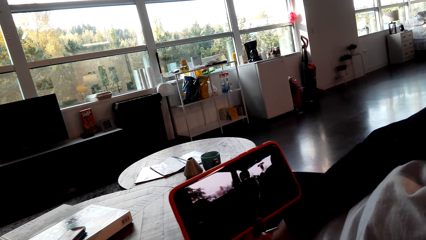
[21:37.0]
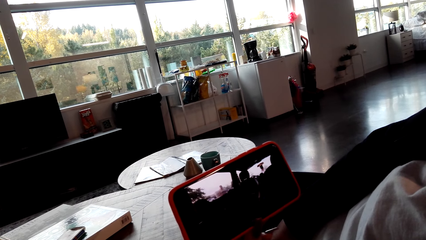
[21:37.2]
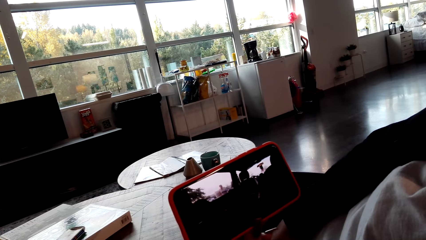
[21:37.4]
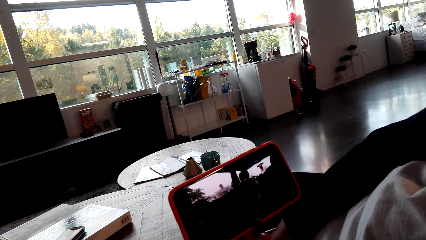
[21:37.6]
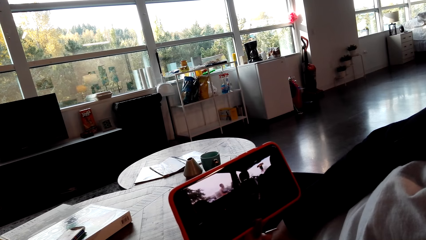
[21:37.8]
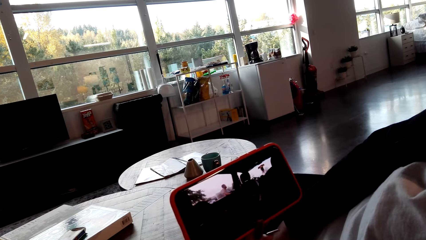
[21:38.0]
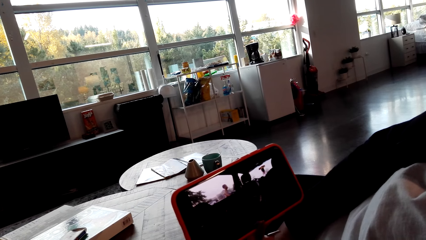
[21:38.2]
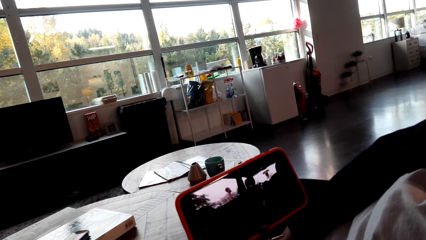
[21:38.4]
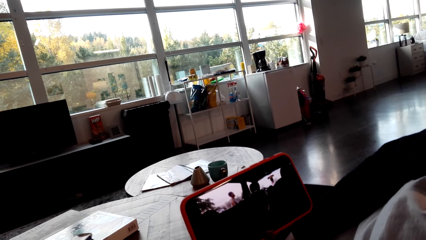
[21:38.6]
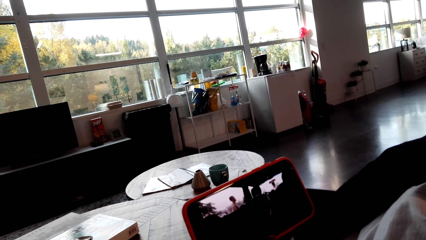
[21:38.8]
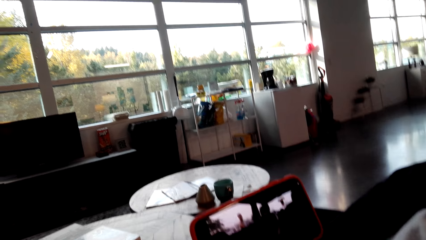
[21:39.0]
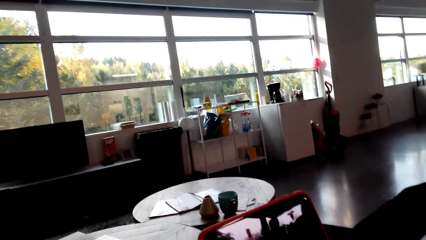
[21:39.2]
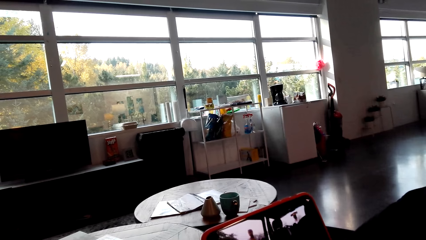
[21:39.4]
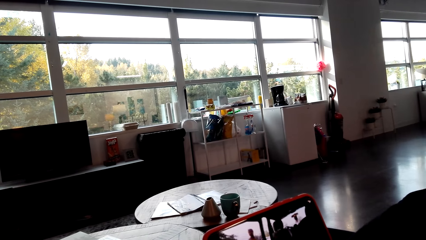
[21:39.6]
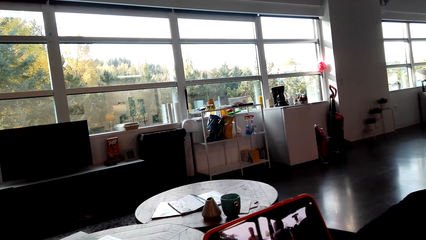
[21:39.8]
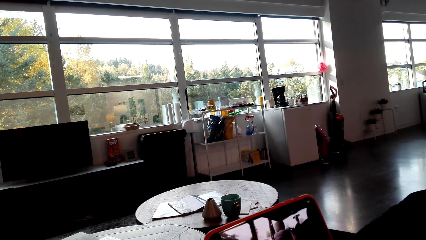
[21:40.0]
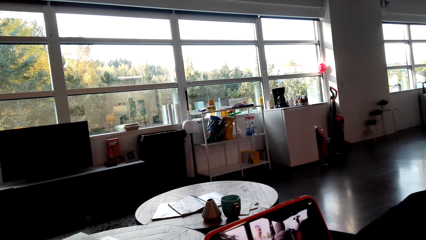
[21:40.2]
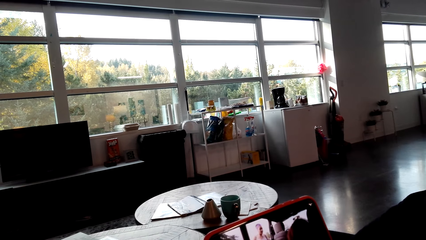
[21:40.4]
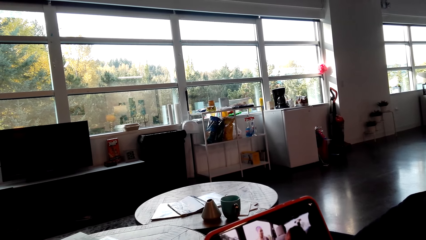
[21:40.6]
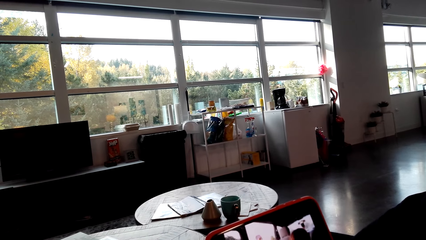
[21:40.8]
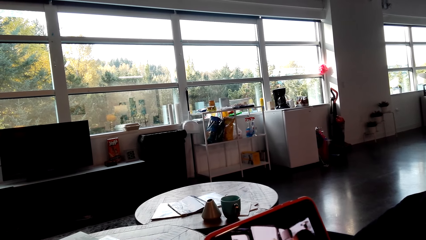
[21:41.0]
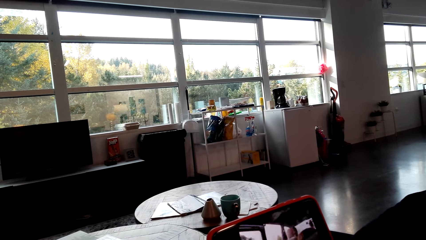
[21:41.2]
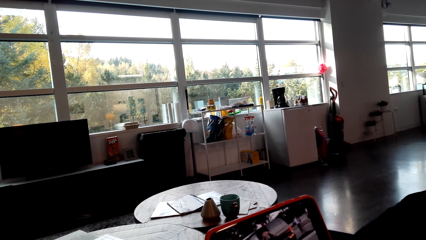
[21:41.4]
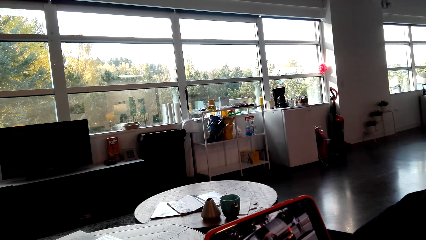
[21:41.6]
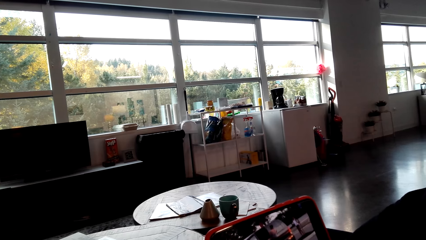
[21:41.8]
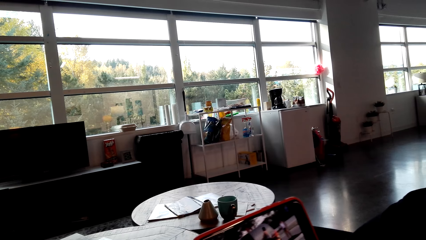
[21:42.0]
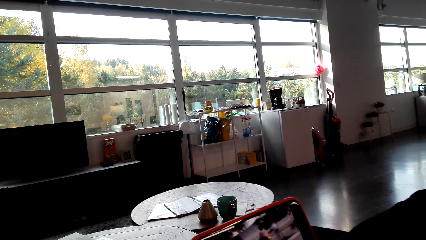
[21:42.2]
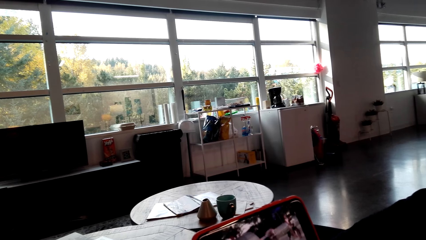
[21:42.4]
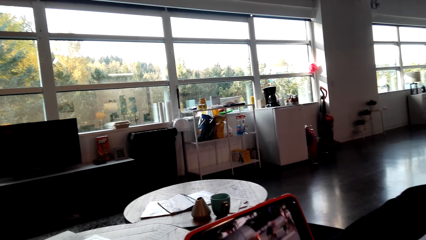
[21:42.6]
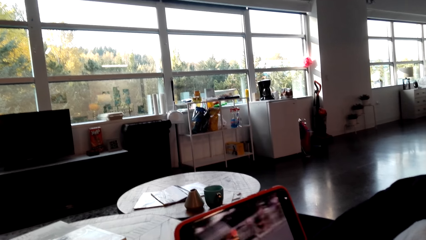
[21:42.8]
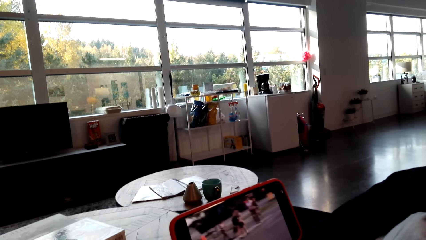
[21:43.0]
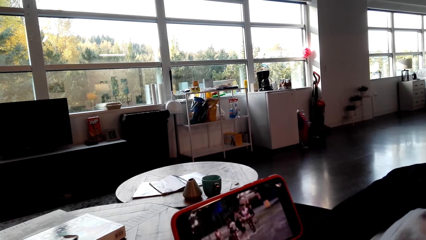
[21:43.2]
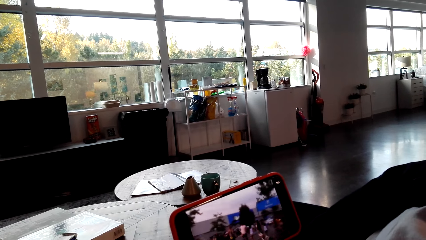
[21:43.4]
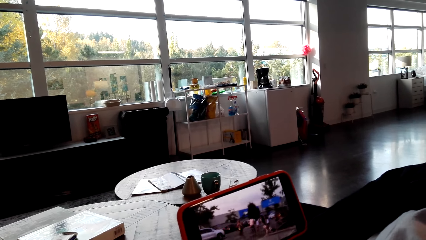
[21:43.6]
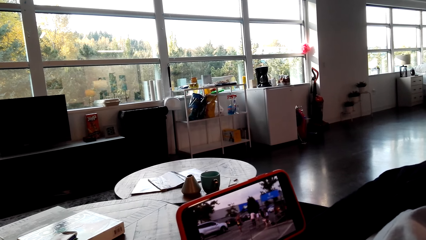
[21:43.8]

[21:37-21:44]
The camera wearer moves his body.

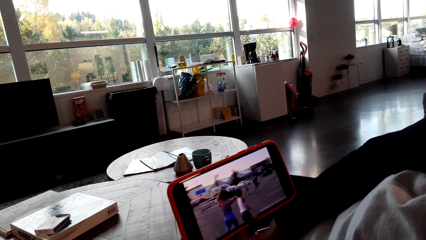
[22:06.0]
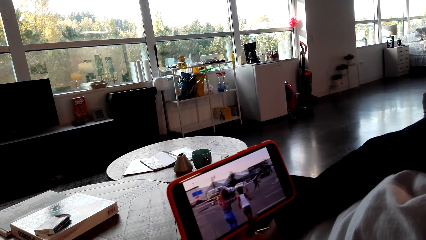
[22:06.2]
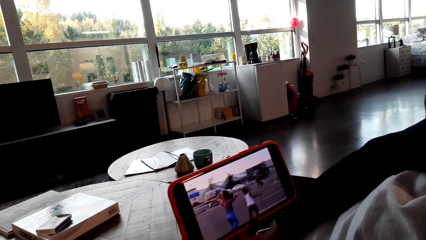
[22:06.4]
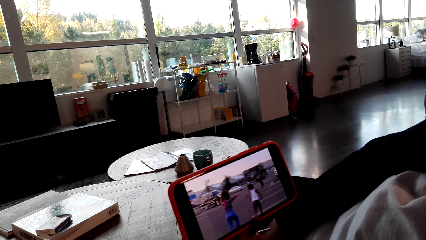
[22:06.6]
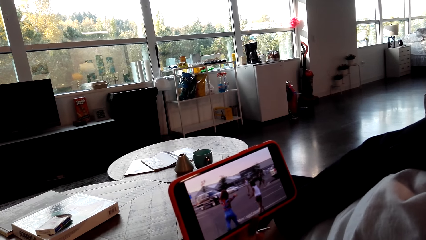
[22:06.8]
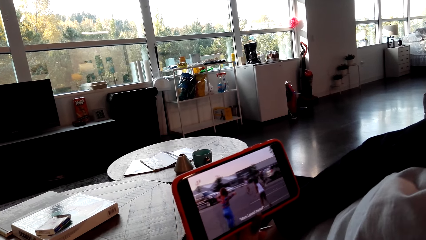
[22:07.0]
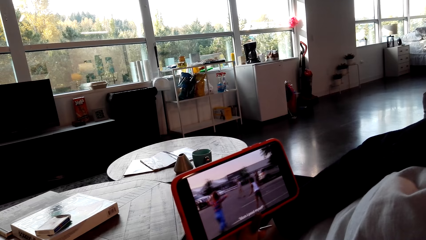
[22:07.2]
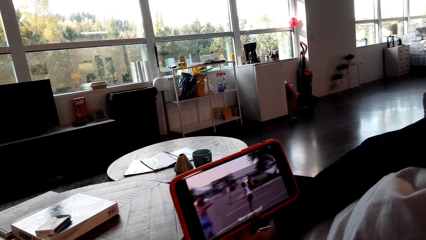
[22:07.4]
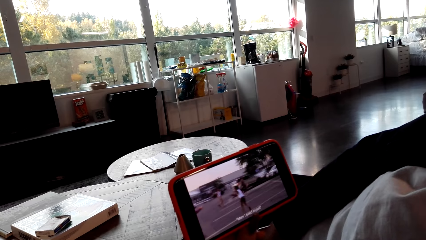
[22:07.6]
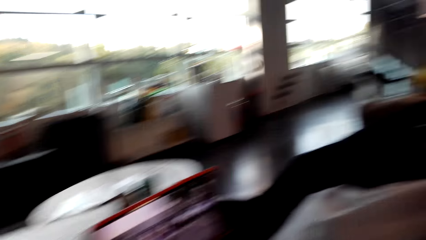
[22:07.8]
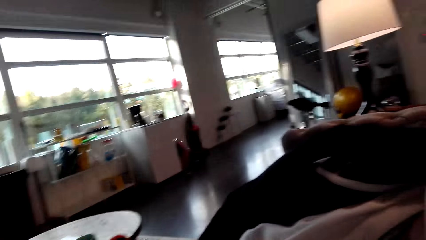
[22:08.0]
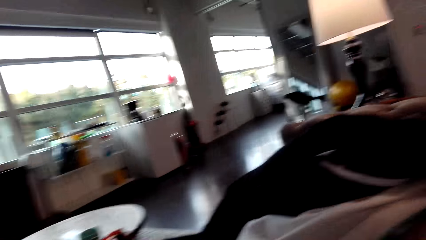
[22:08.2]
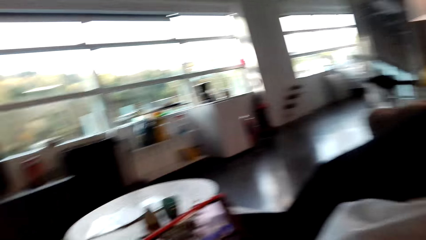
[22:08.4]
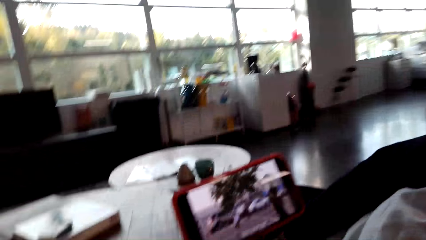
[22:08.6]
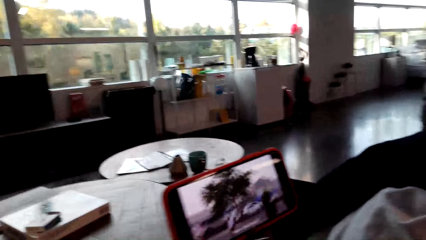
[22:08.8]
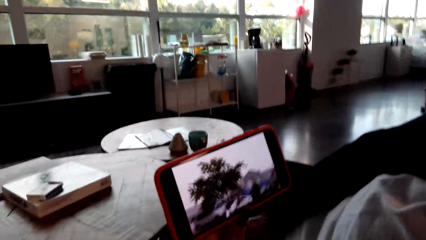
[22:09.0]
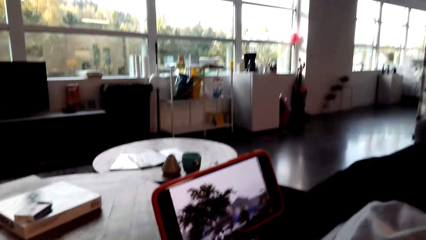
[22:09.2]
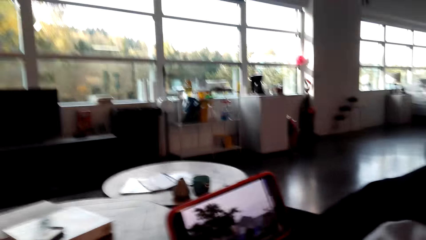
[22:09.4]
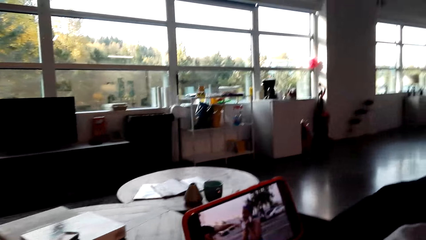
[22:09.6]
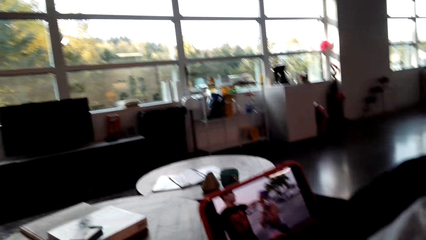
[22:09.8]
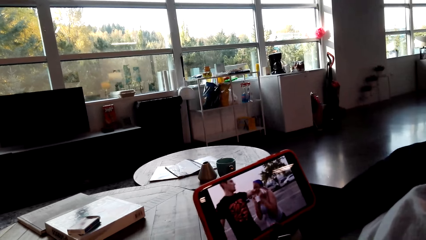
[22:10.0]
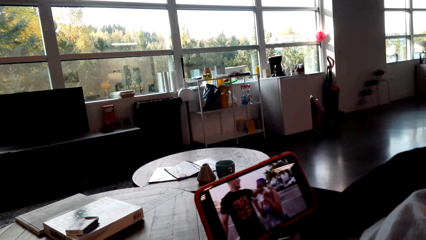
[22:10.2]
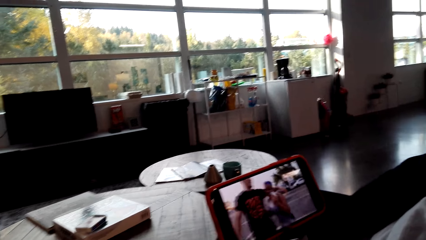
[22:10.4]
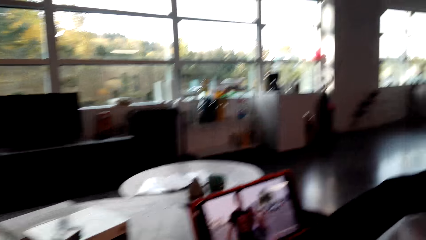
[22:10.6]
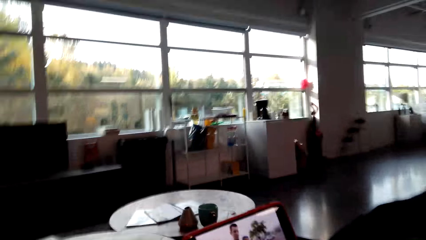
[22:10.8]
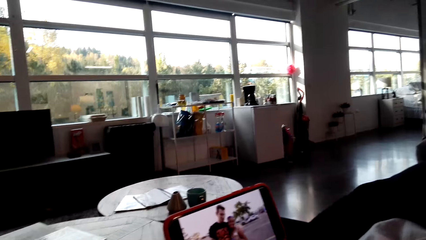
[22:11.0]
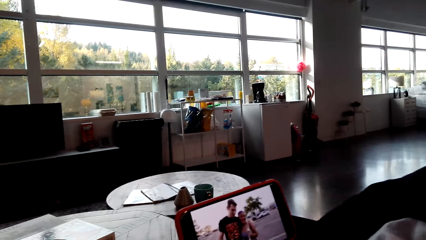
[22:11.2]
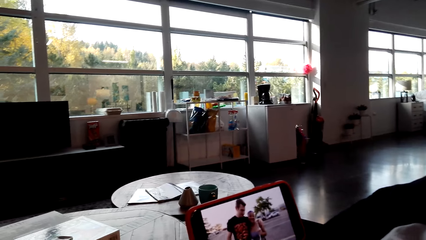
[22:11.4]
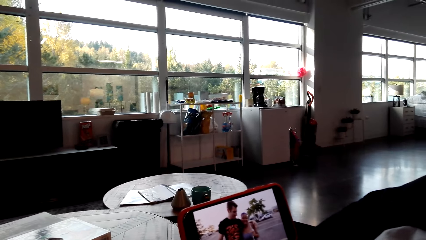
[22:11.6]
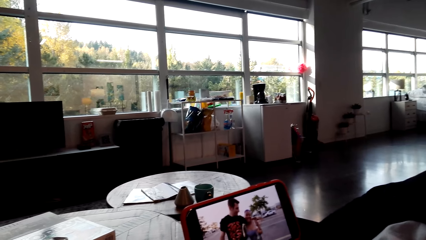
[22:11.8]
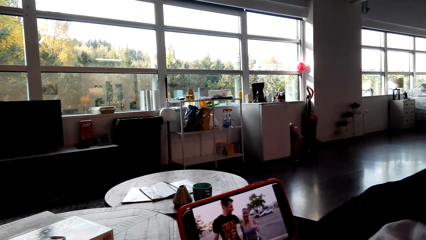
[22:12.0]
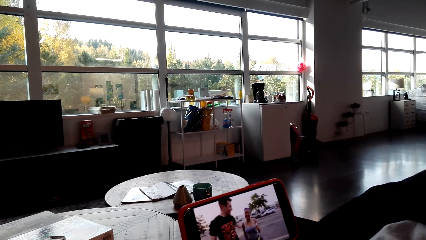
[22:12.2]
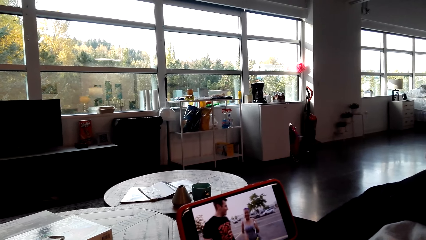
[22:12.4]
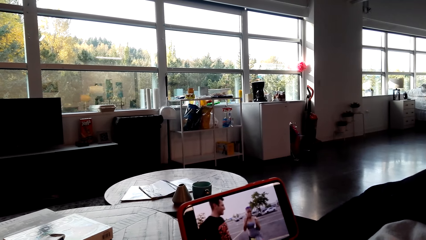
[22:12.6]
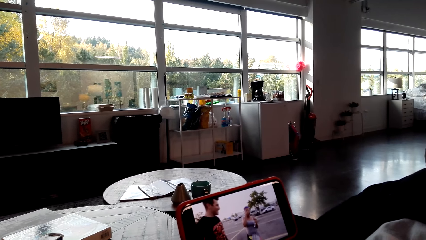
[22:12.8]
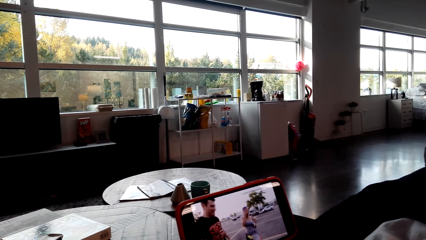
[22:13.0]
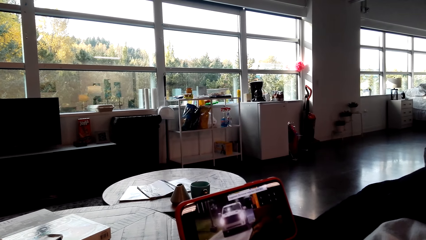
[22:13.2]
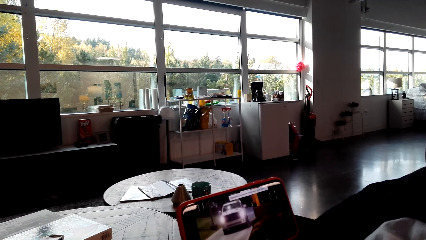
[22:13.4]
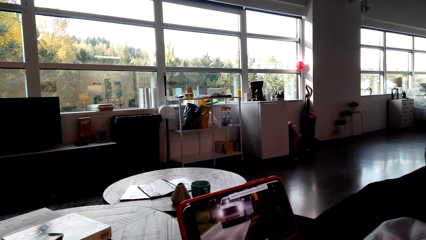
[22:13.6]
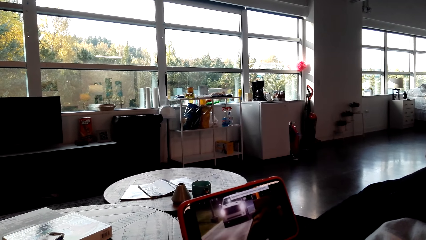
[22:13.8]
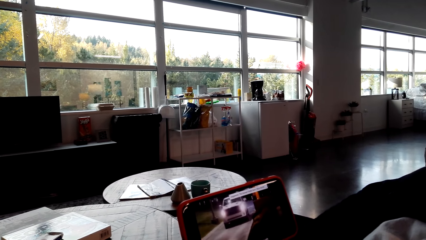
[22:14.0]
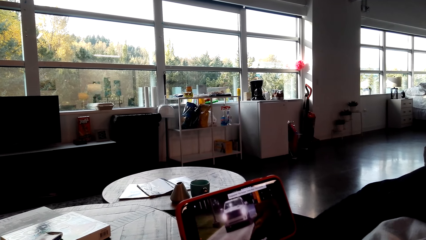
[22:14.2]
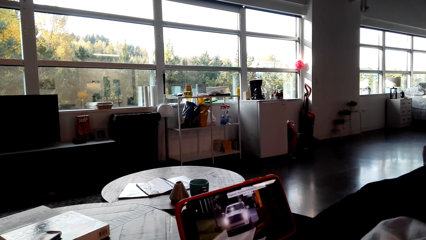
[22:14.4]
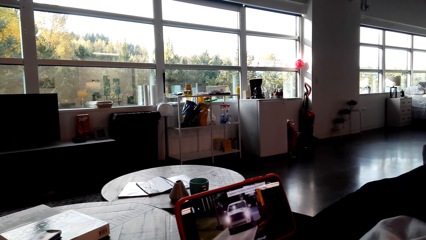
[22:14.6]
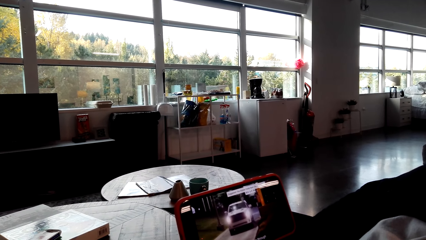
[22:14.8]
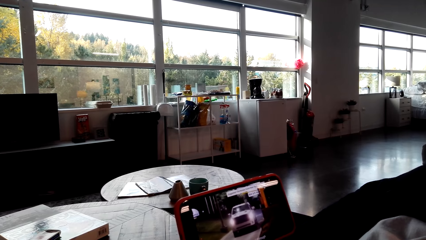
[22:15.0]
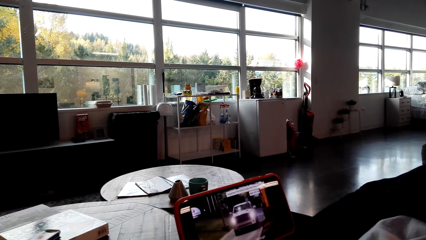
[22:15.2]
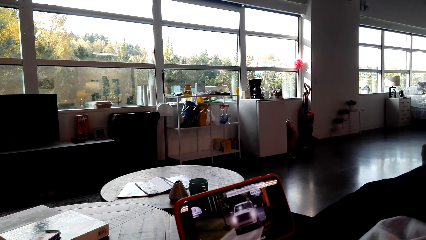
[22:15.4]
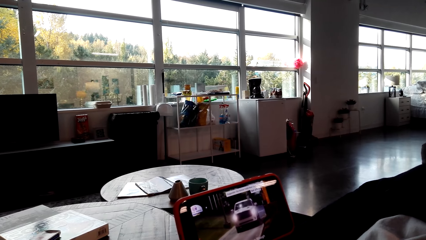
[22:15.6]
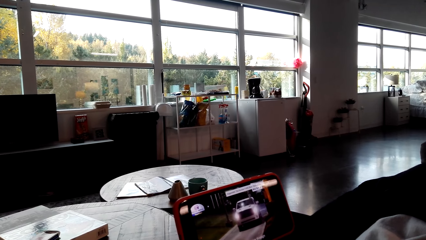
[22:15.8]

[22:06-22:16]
The camera wearer moves his body. He looks around. He looks at the phone.
